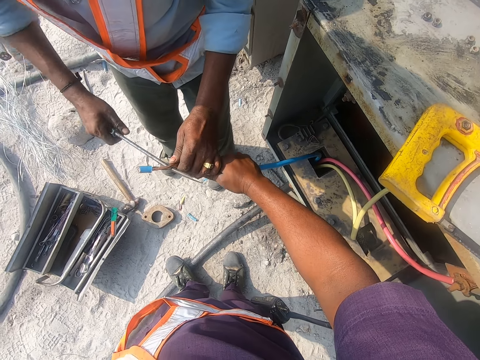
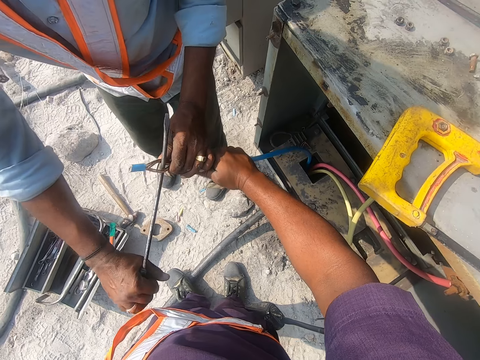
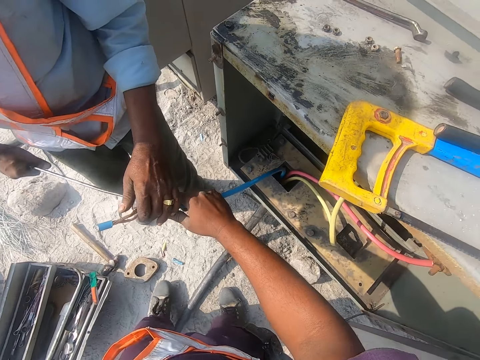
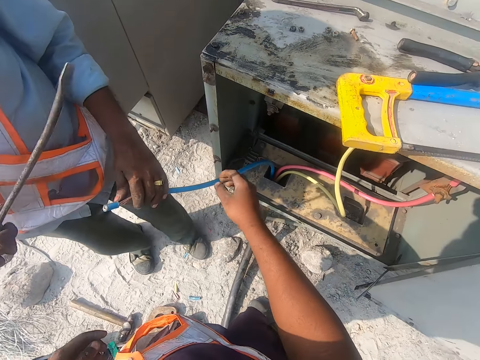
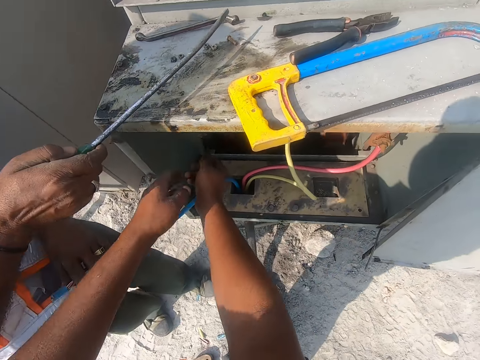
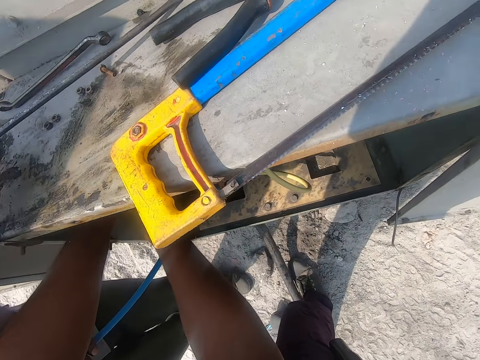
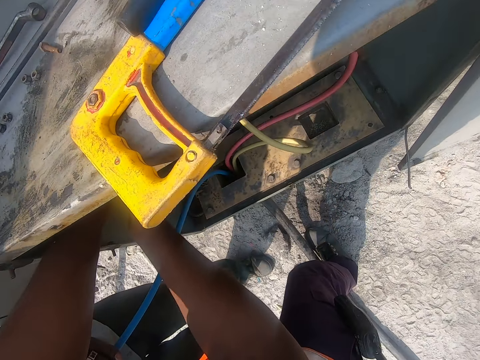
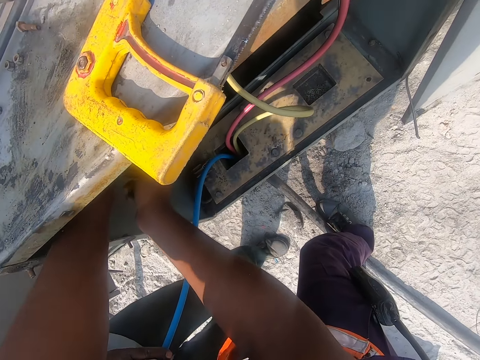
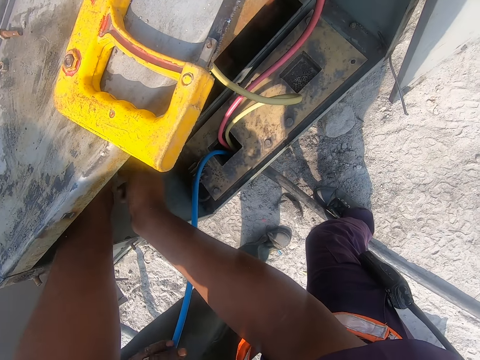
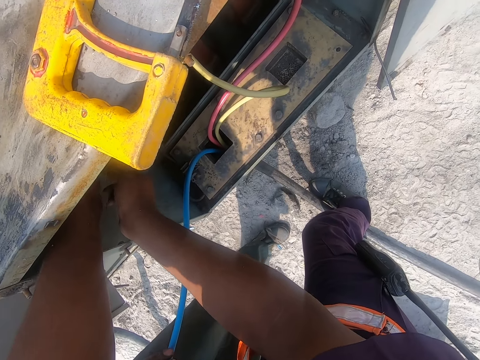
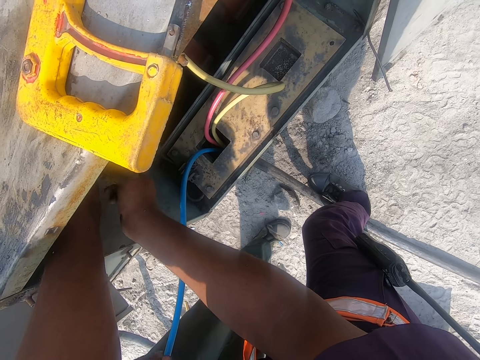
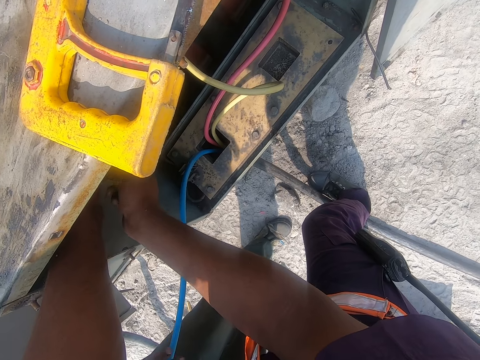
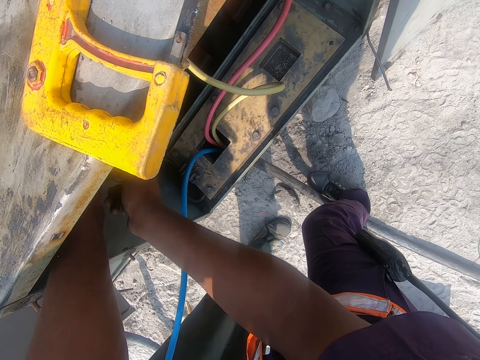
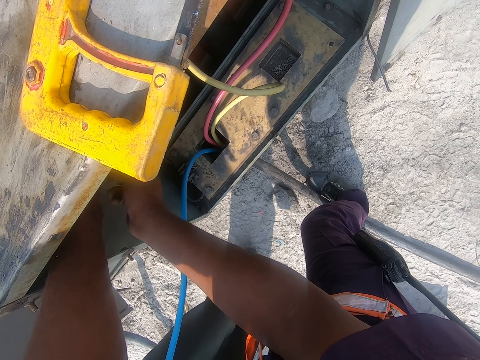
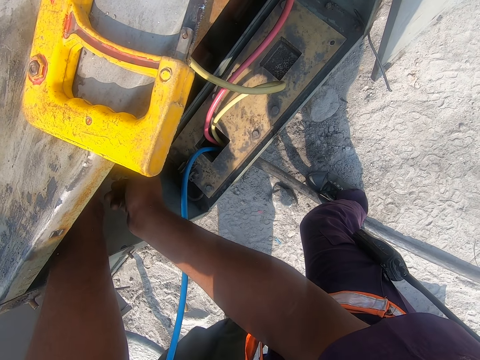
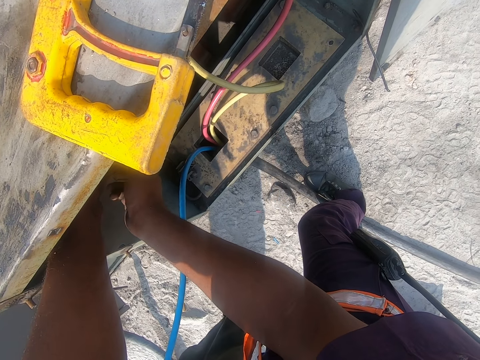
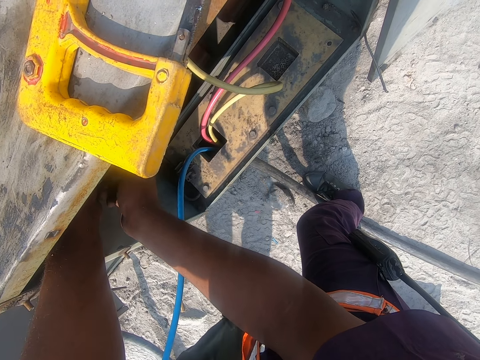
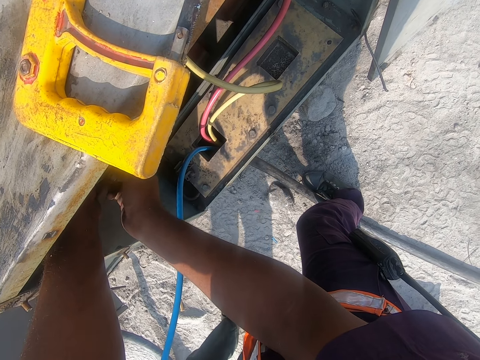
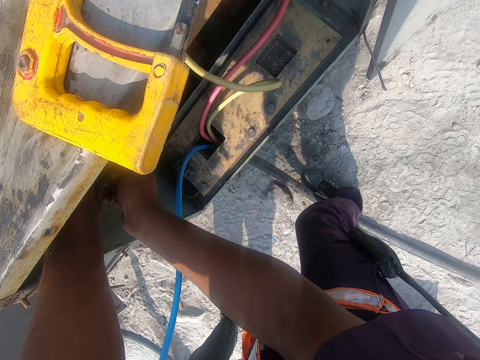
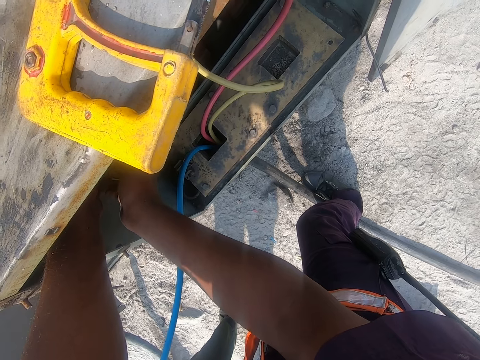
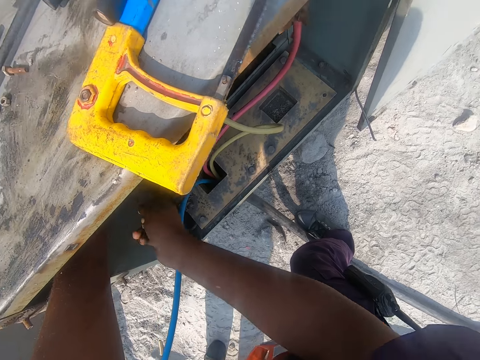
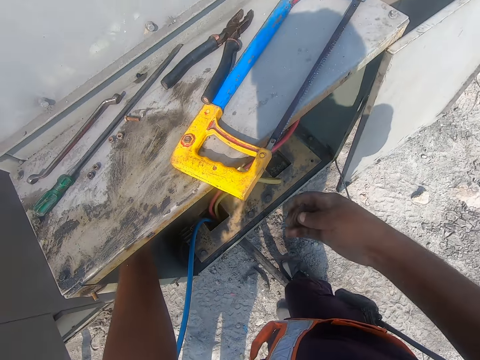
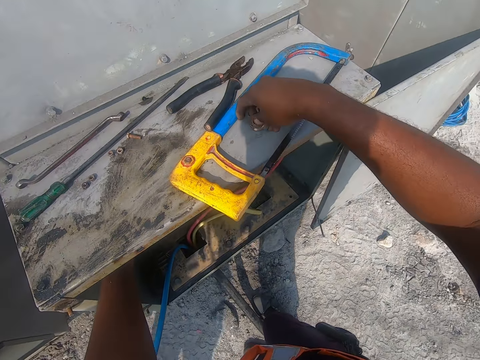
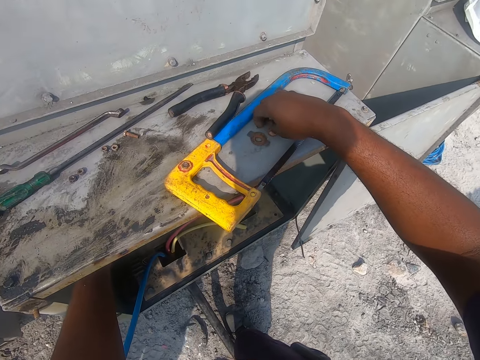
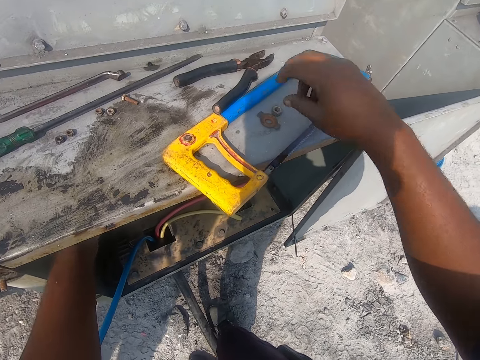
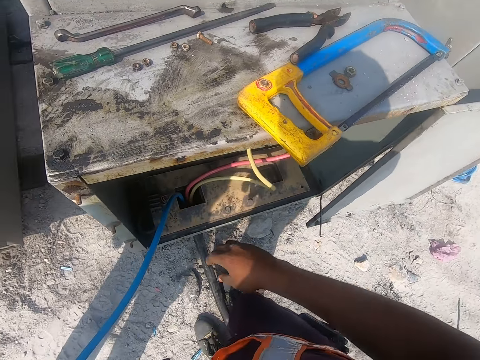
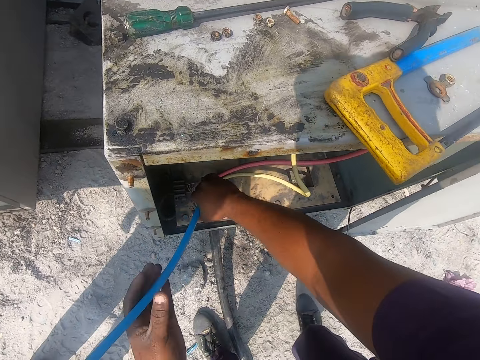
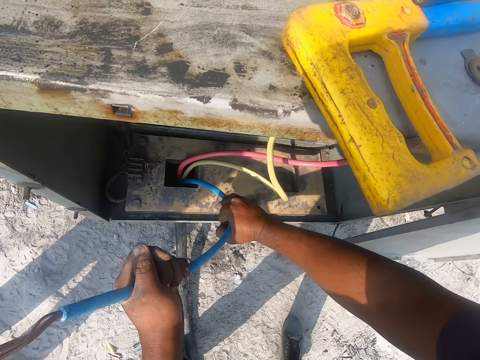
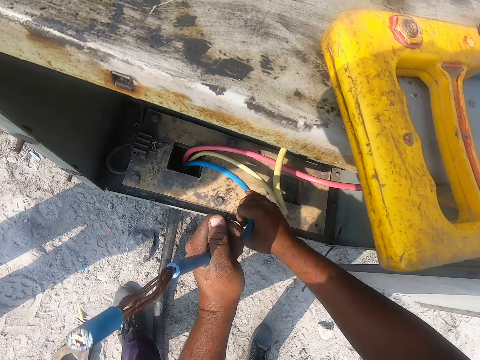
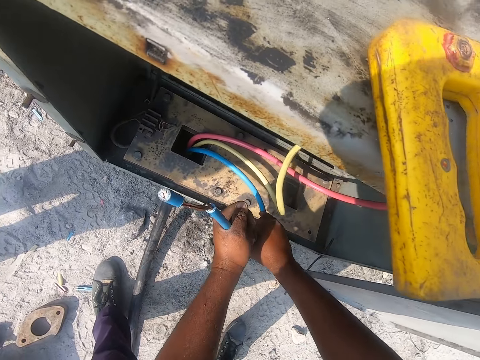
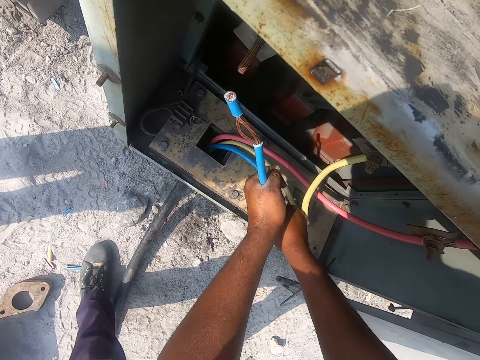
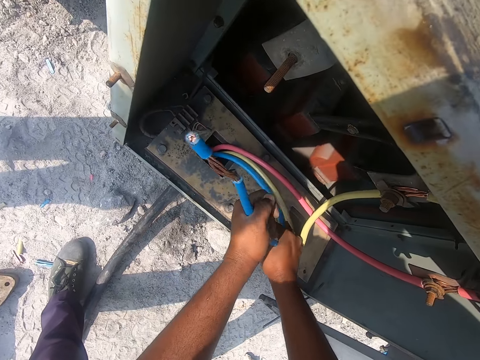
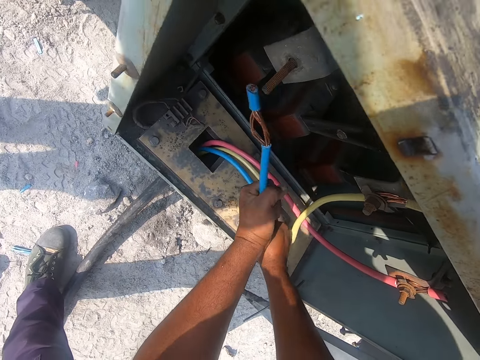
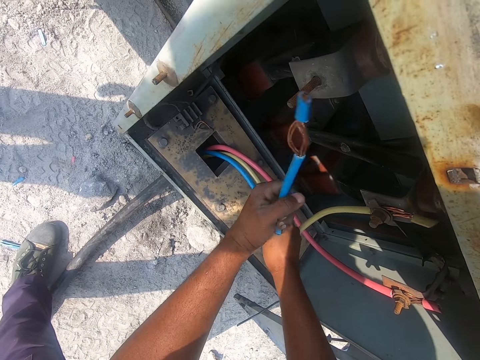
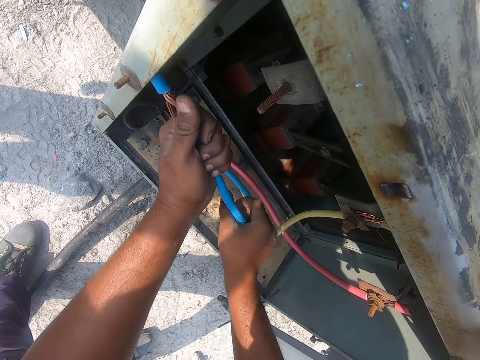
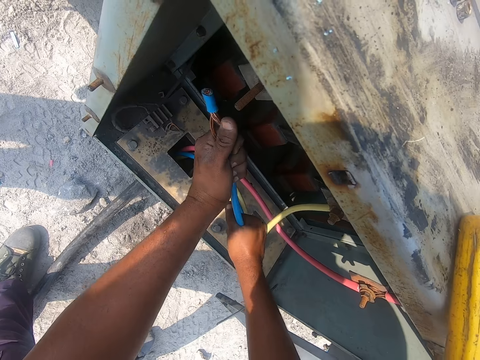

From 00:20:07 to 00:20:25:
A man places down a metal. The camera wearer removes a bolt with both hands. They place down the bolts, move a cable with both hands and press the cable.

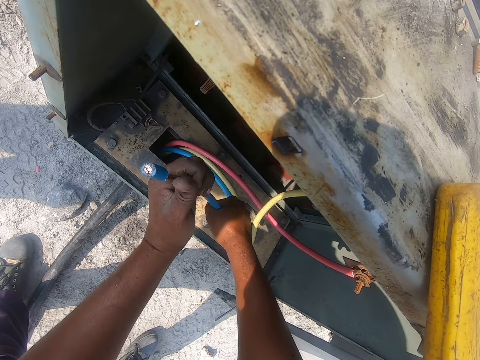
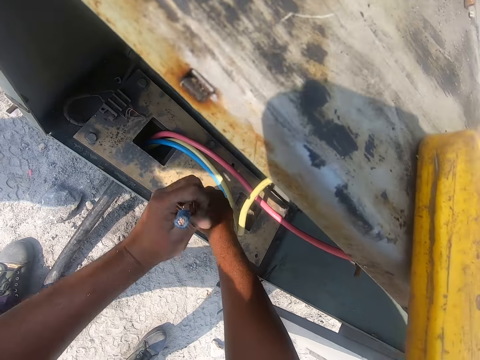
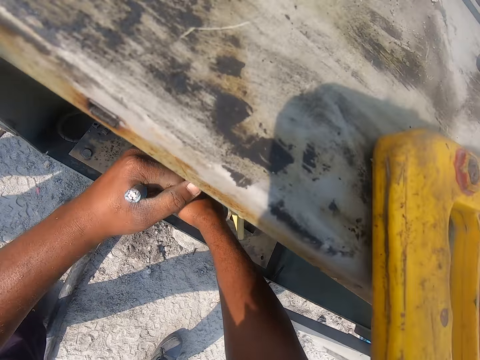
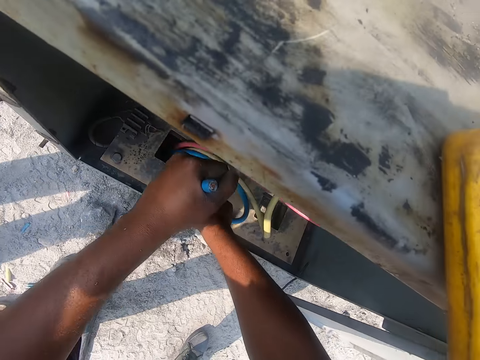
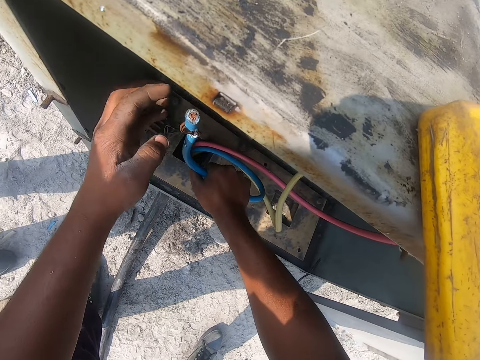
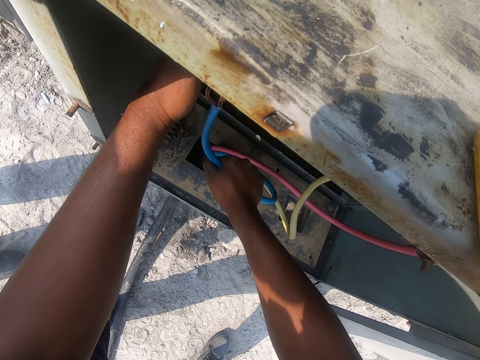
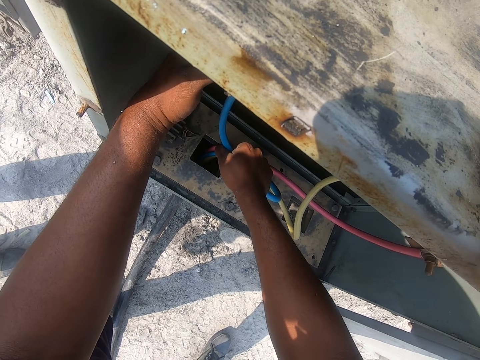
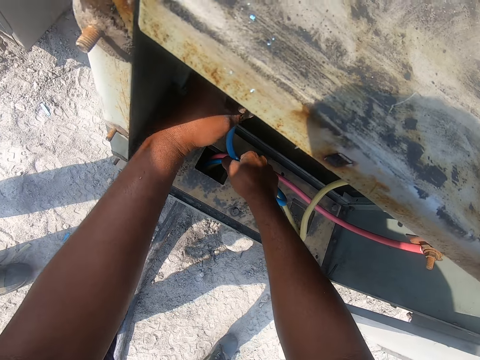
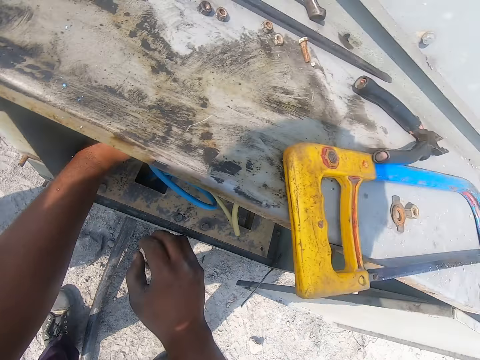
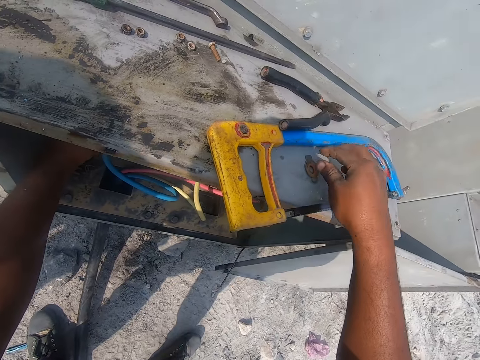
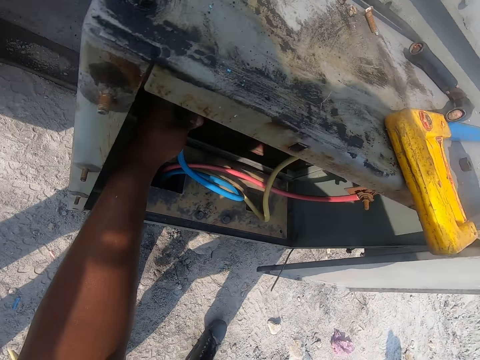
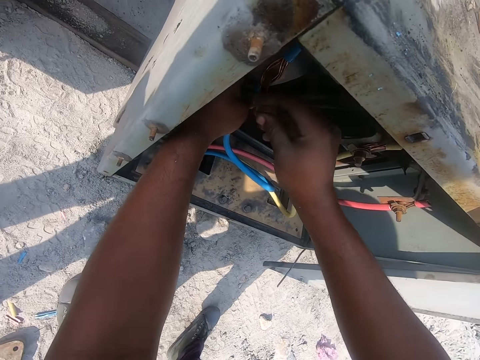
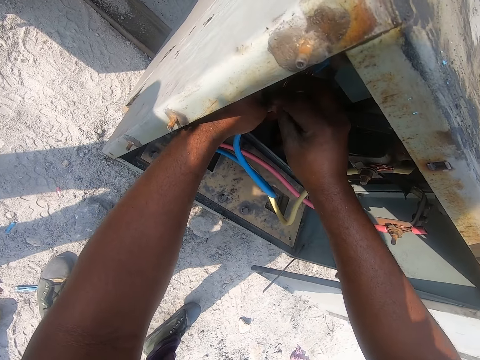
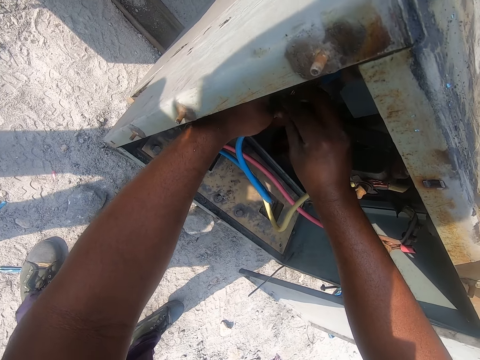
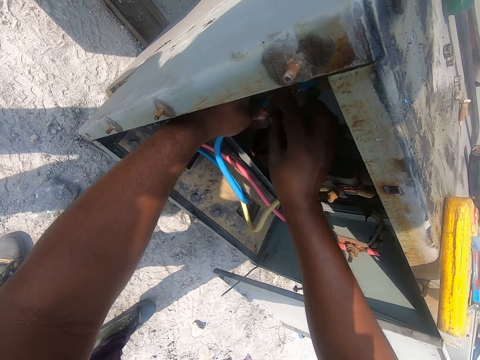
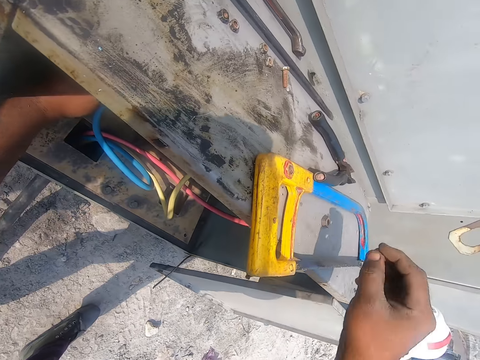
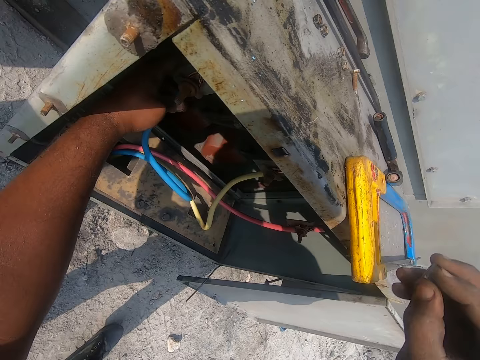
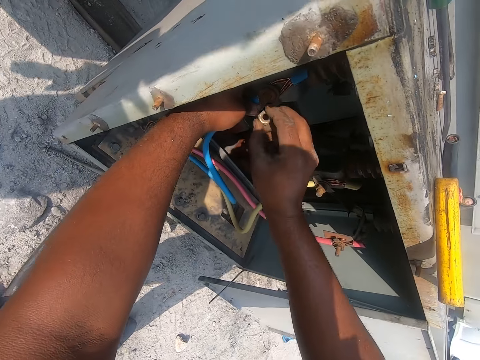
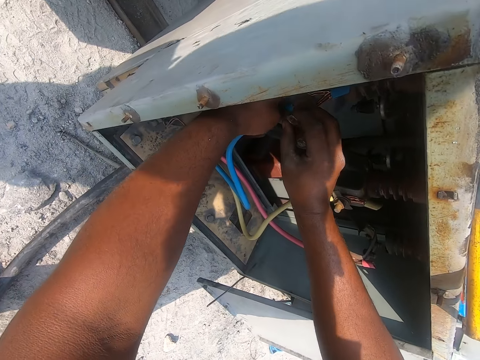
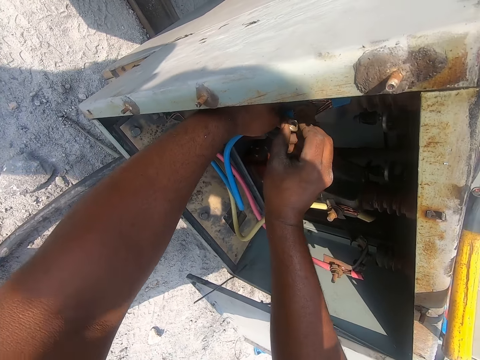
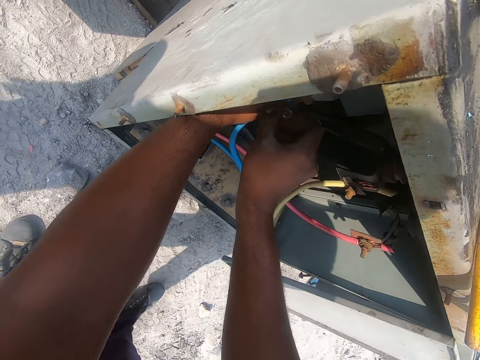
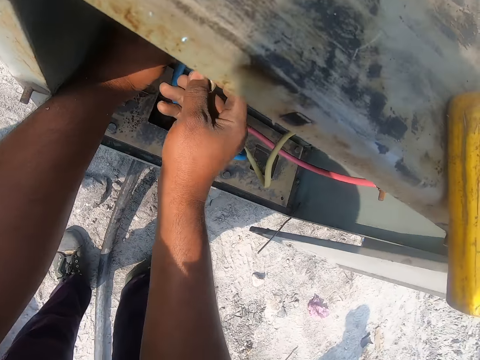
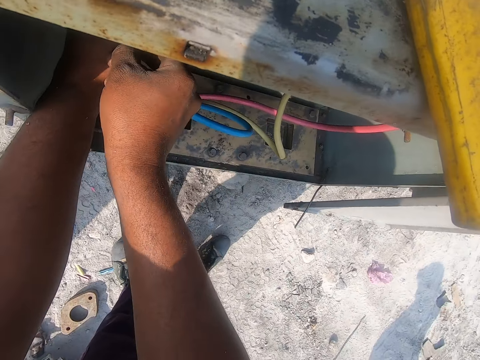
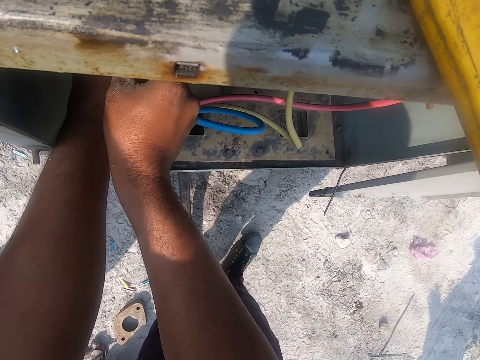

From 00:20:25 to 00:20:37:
The camera wearer picks up a nut or bolt. They place the nut on the bolt. They pick up the nut and fix the nut on the bolt.
